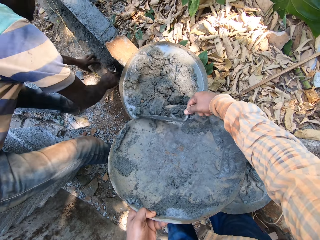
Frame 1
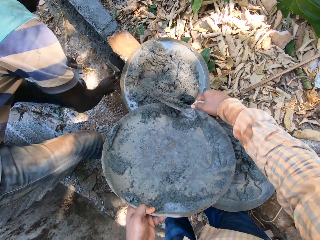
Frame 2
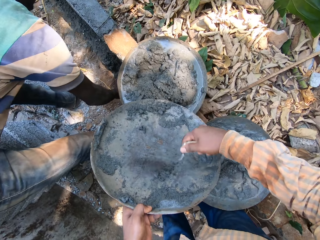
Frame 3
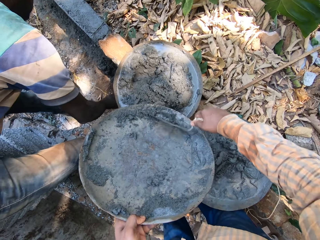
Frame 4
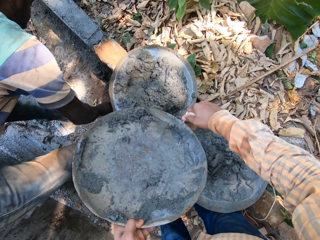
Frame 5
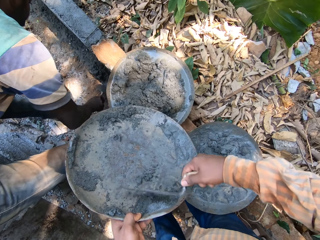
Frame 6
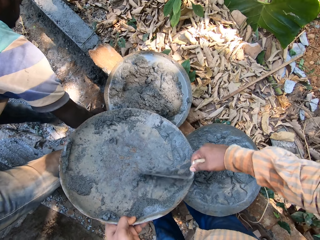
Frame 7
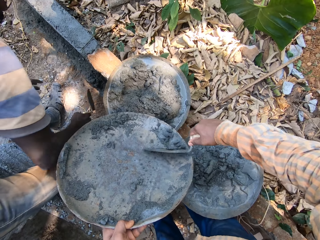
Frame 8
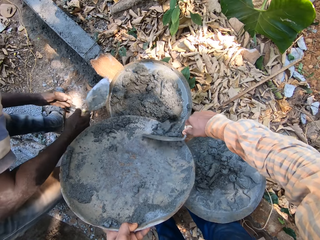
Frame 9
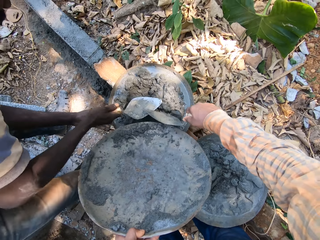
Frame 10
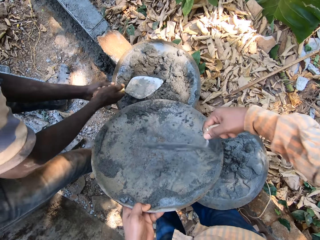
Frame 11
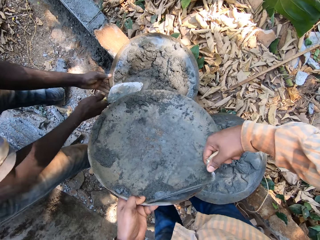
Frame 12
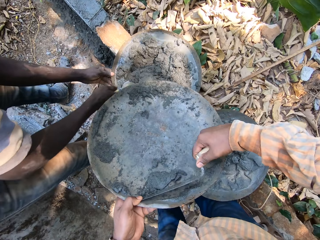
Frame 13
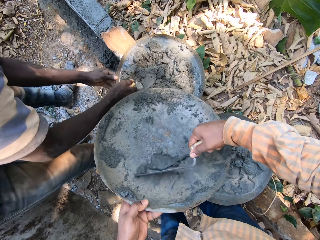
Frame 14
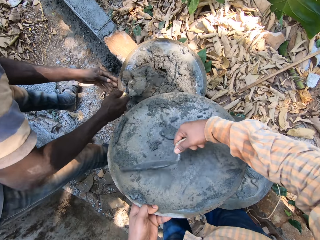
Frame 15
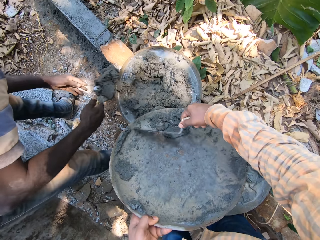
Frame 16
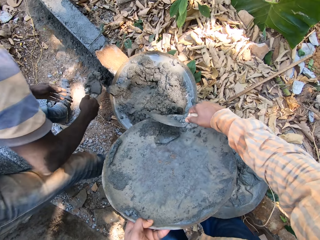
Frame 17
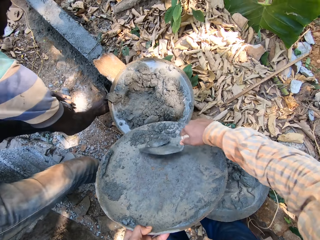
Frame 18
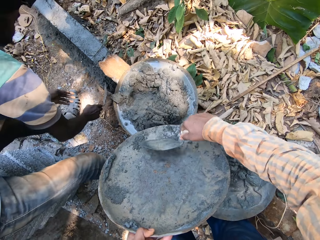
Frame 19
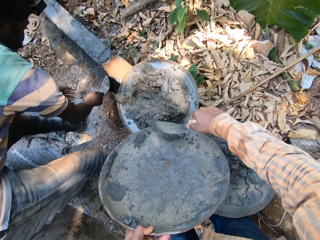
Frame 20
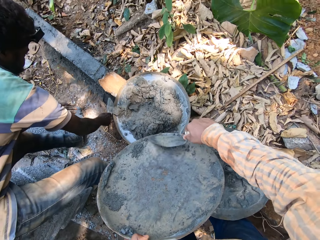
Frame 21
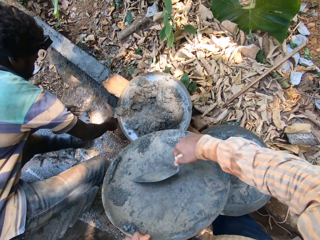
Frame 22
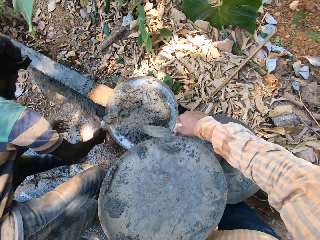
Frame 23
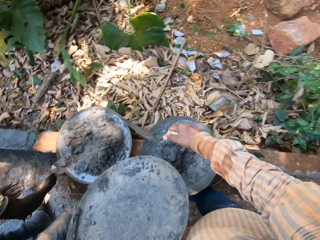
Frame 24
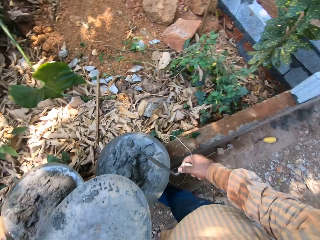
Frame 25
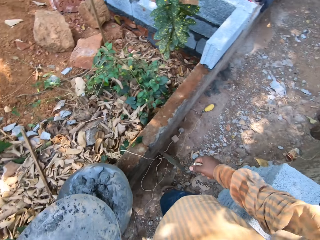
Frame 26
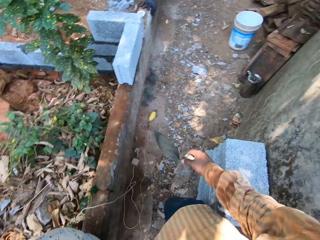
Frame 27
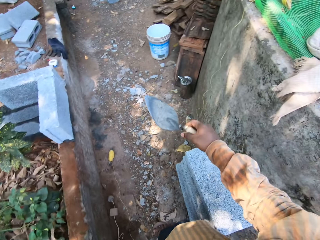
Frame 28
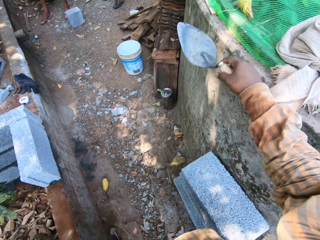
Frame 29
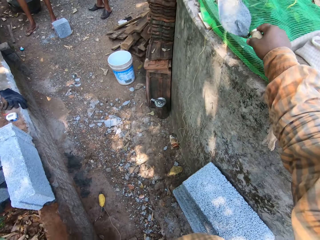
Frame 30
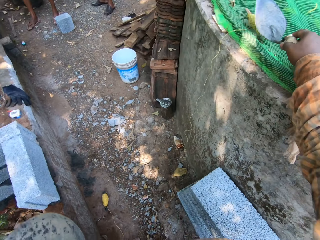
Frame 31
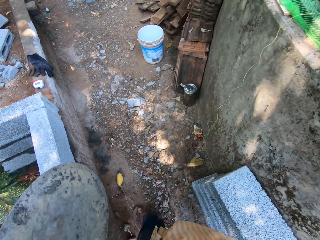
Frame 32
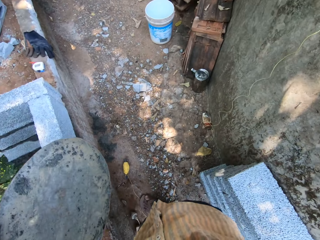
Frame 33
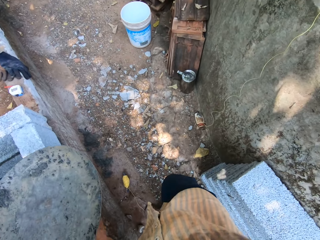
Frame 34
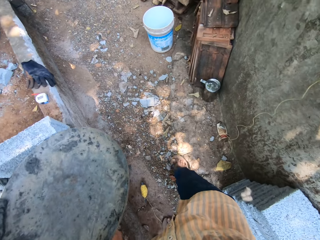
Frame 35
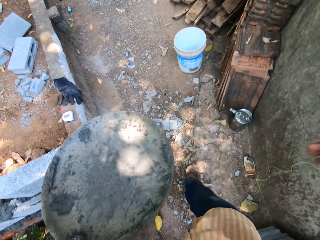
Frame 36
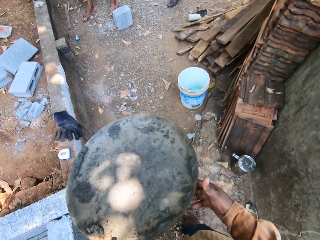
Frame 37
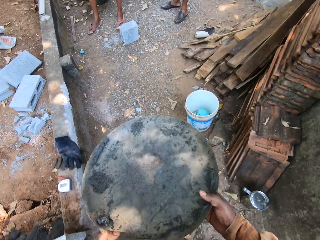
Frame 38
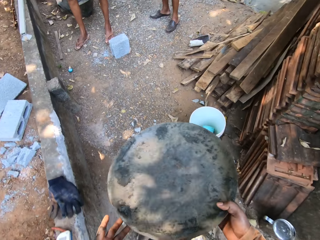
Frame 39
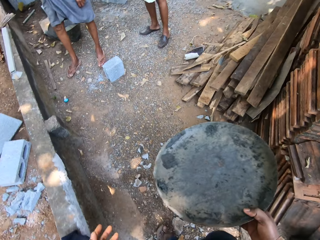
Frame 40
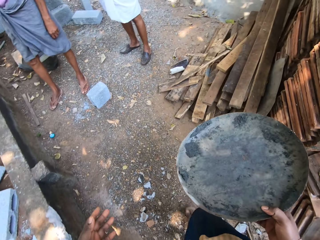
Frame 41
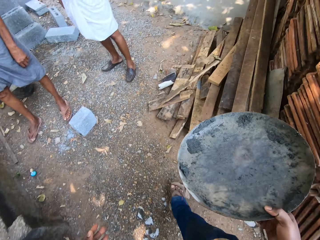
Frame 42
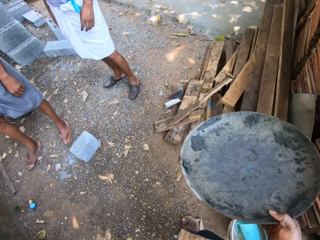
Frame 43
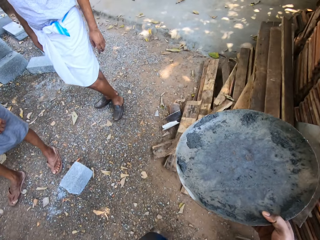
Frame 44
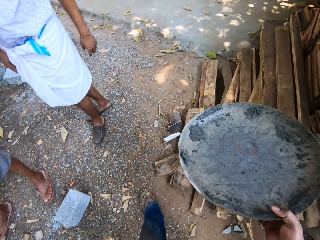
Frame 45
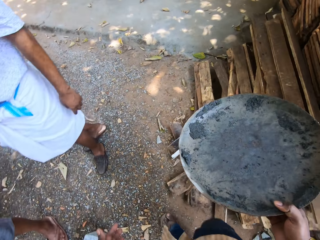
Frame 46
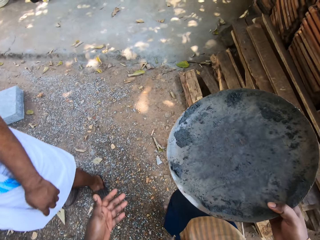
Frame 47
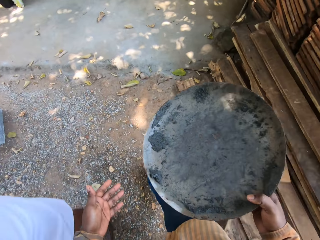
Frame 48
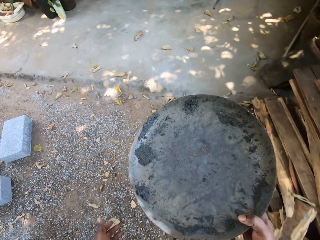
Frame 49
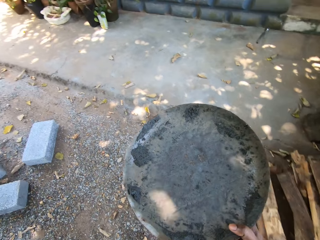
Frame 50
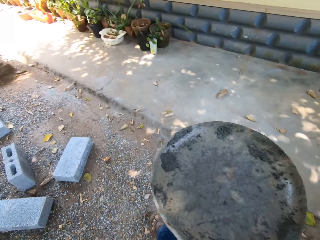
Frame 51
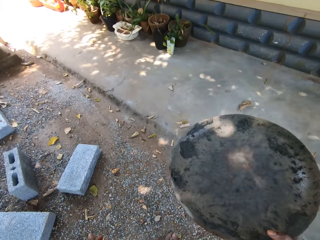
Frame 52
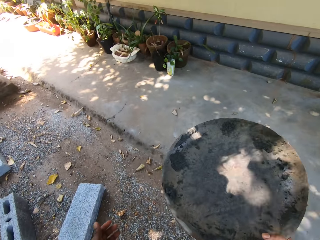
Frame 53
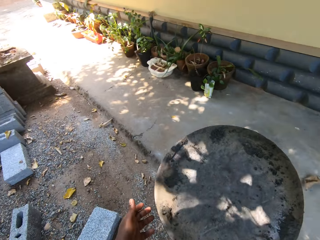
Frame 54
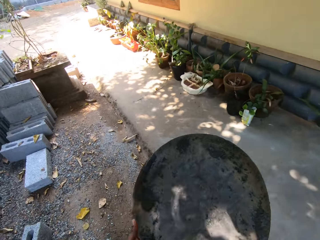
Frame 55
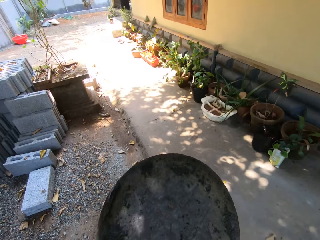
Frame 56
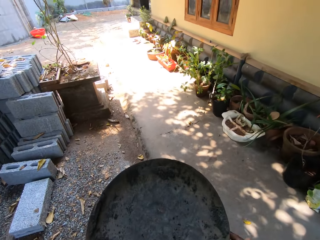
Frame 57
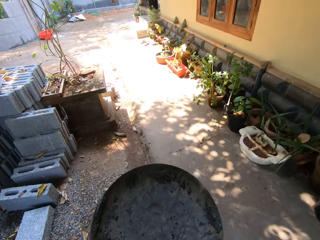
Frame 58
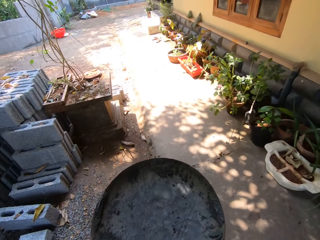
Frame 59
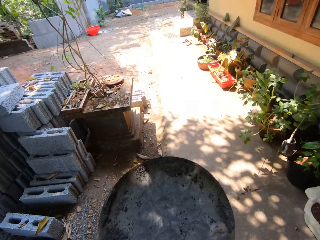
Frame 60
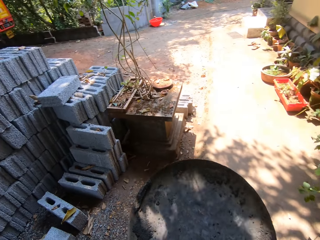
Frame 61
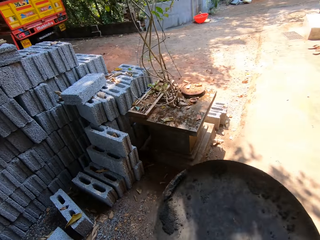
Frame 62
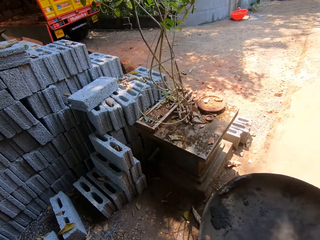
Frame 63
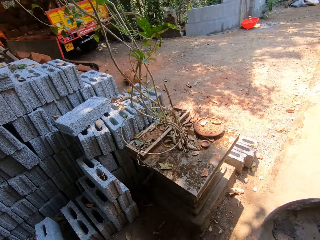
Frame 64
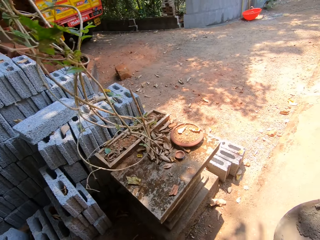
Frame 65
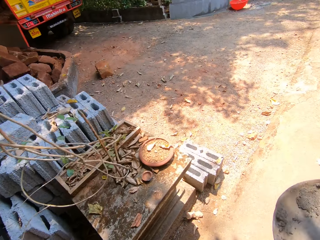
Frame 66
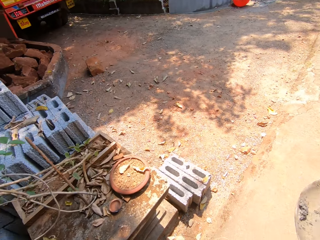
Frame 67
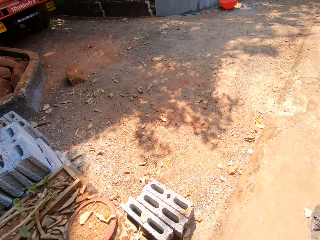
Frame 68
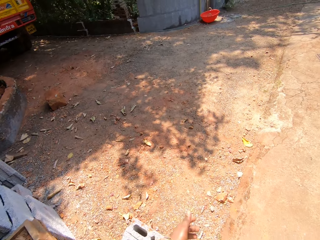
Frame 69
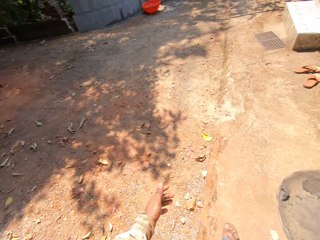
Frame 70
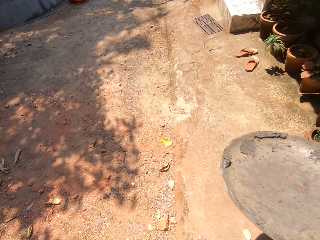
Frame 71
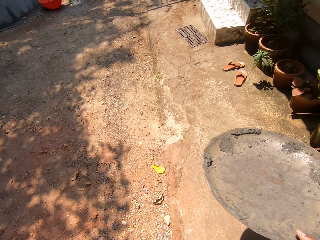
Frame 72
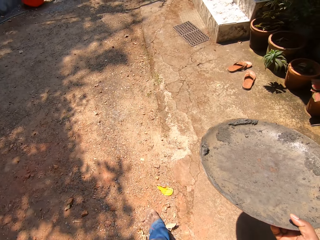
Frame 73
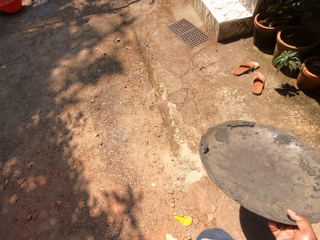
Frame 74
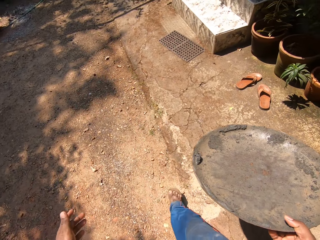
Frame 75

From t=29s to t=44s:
A man pours the sand in the trowel in his right hand on the ground. The man adjusts the rope on the ground with his left hand. The man holds the head pan on the fence with his left hand. The man takes sand from the head pan on the fence with the trowel in his right hand. The man removes his left hand from the head pan on the fence. The man pours the sand in the trowel in his right hand on the ground. The man plasters the sand on the ground with the trowel in his right hand. The camera wearer walks along the concrete wall. He drops the trowel on a pond or slab with his right hand. He walks along the concrete wall. He holds the head pan with his right hand. He walks past another man. He walks past another man. He walks on the ground. He touches the head pan in his right hand with his left hand.

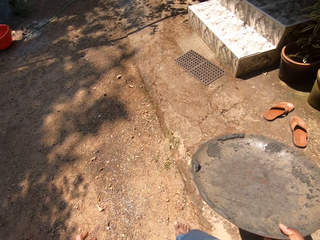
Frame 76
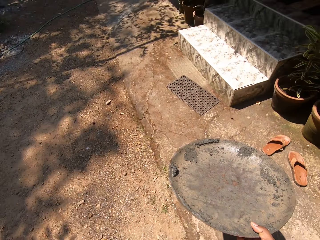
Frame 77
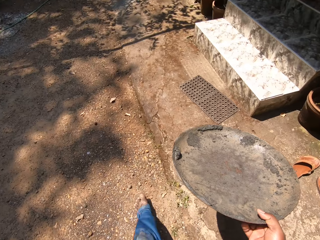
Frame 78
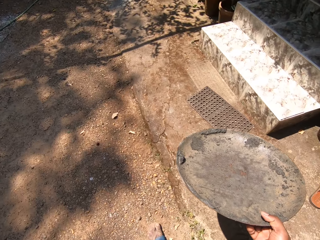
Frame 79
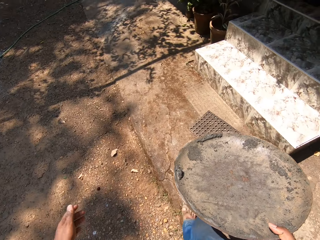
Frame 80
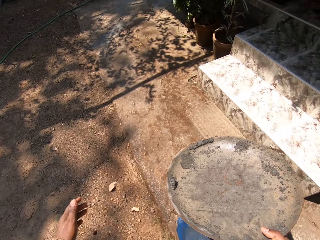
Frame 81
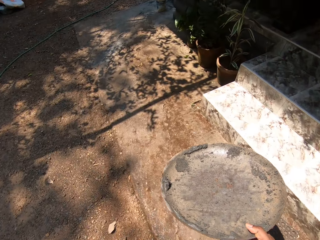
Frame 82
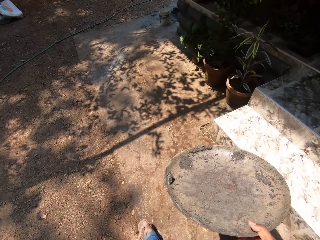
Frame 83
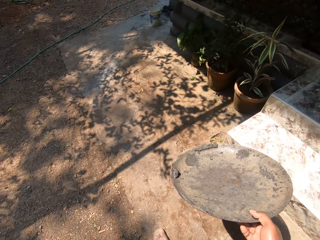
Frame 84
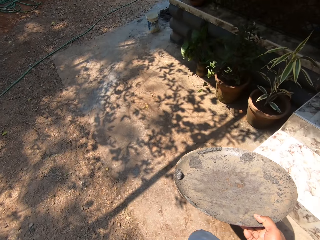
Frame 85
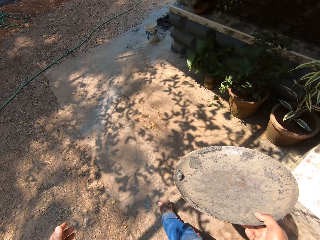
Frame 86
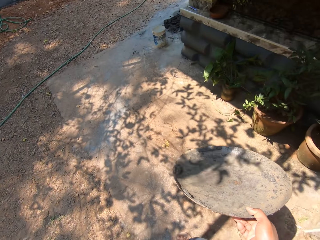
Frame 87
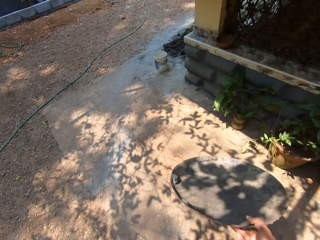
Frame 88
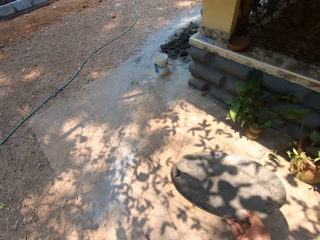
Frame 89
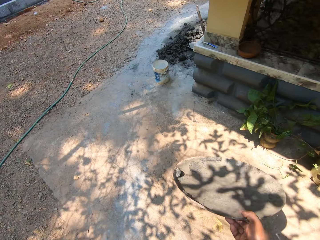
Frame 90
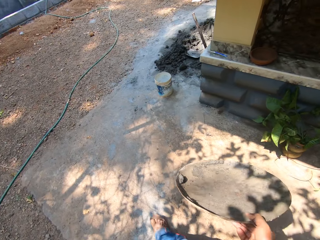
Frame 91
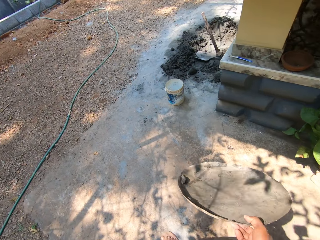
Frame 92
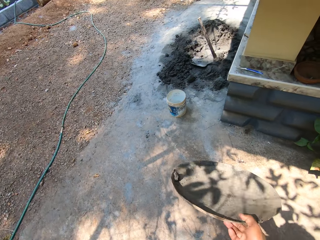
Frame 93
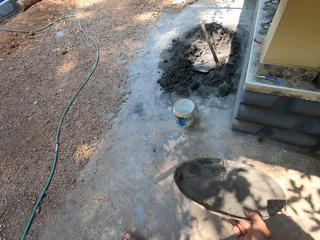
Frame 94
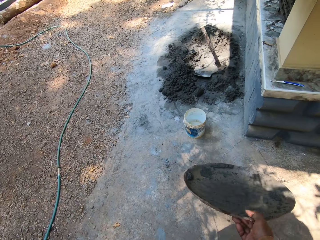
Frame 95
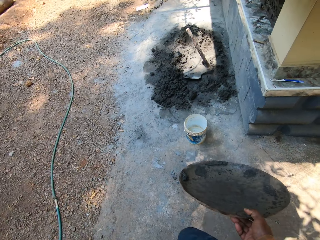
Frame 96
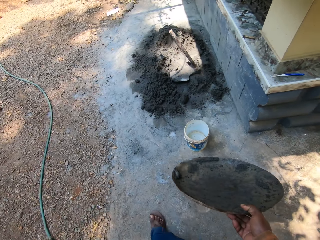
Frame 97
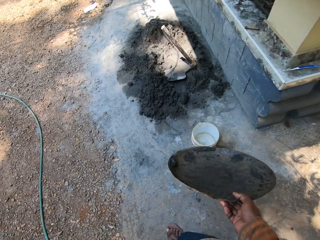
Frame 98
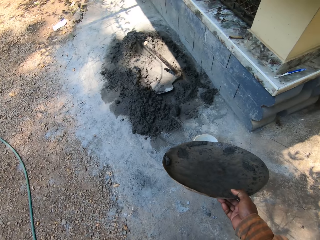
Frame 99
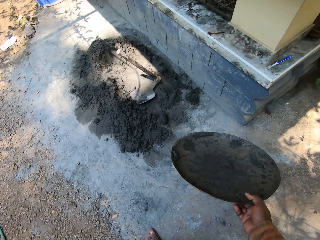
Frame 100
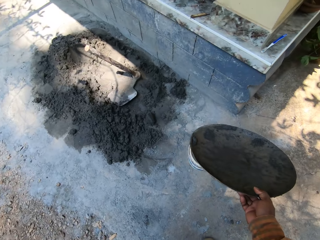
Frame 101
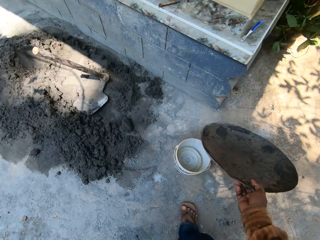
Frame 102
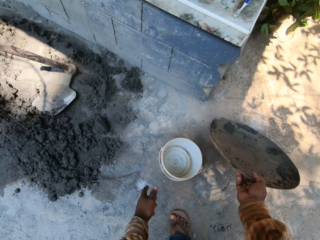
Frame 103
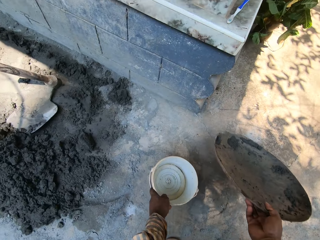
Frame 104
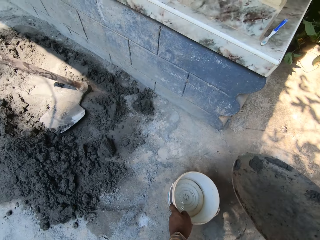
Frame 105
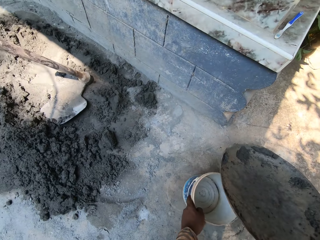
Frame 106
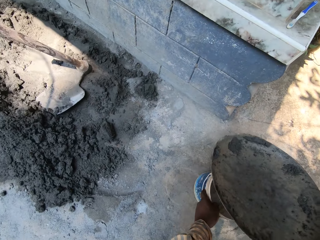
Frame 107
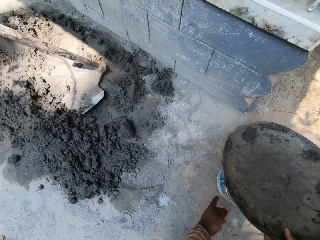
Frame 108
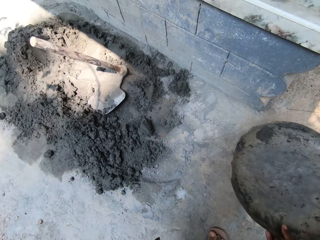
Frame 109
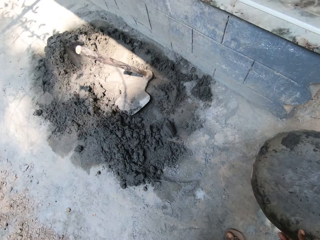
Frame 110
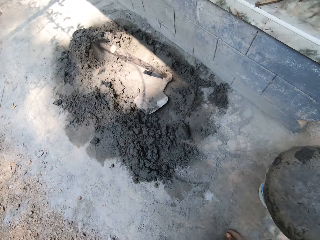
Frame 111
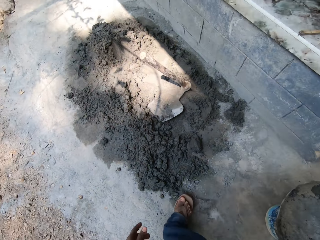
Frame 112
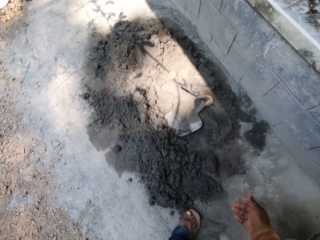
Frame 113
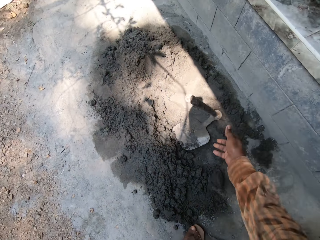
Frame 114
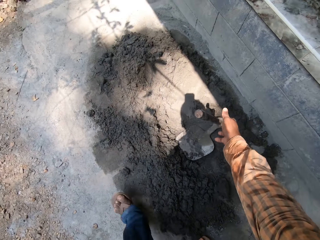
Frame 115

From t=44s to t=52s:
The camera wearer adjusts a plastic of water on the ground with his left hand. He places the head pan on the plastic of water with his right hand.
